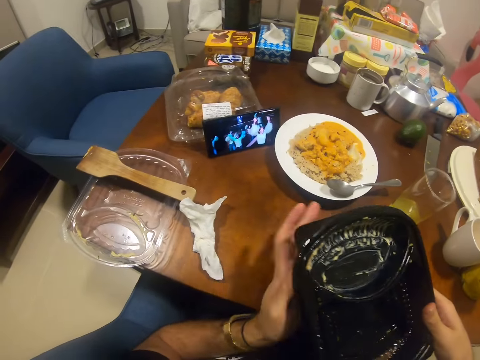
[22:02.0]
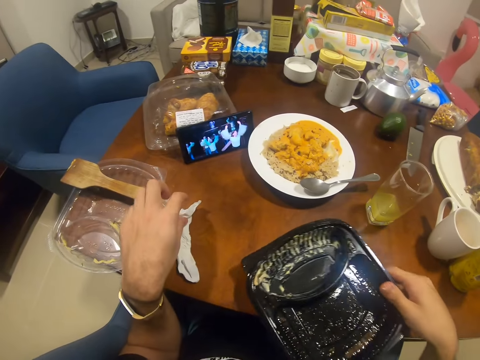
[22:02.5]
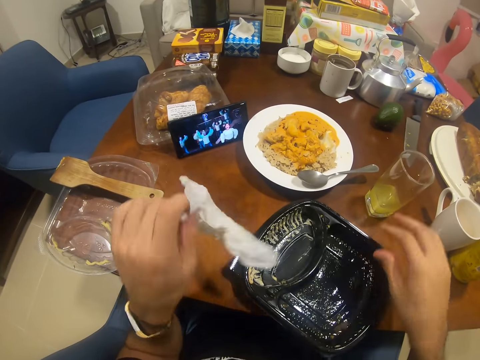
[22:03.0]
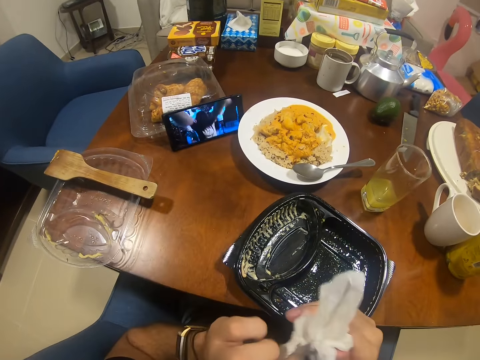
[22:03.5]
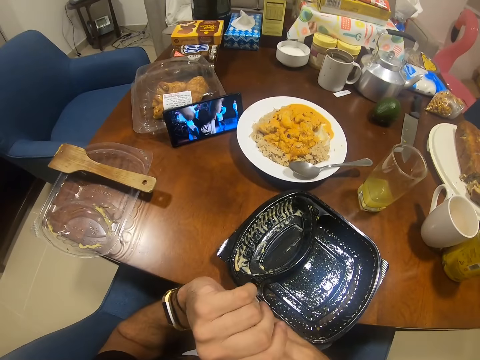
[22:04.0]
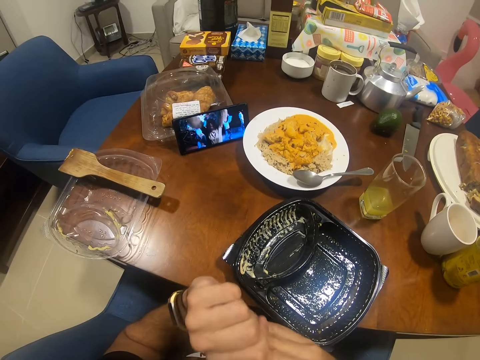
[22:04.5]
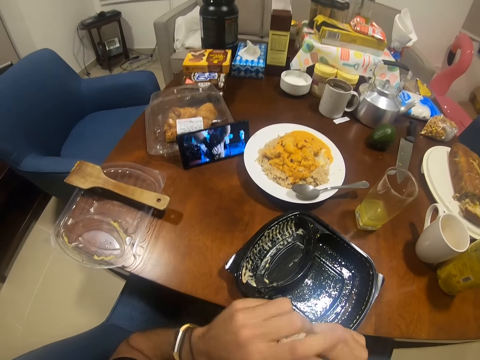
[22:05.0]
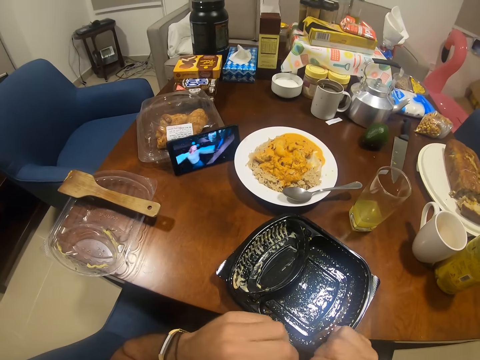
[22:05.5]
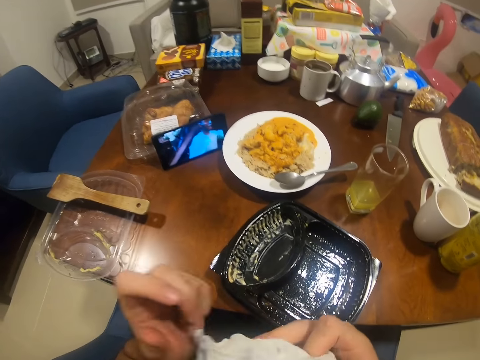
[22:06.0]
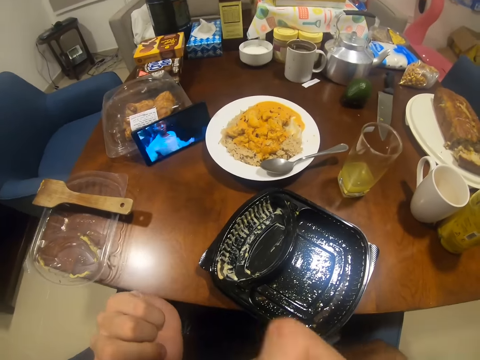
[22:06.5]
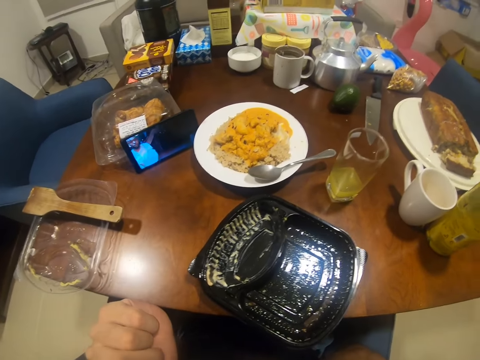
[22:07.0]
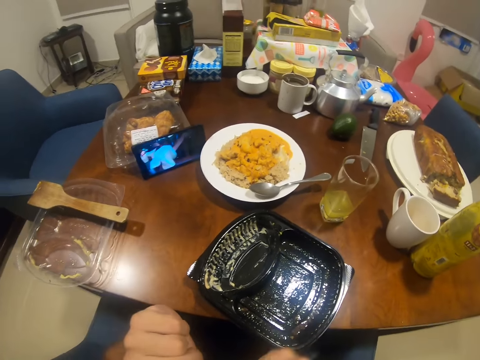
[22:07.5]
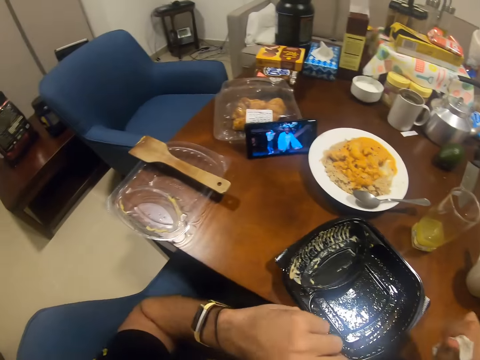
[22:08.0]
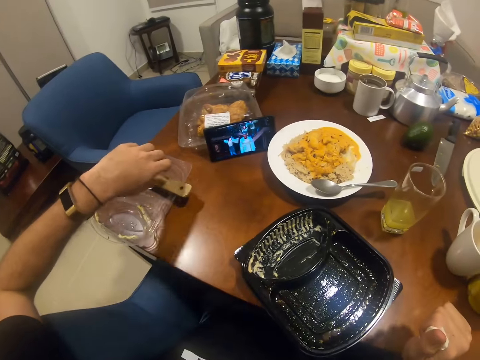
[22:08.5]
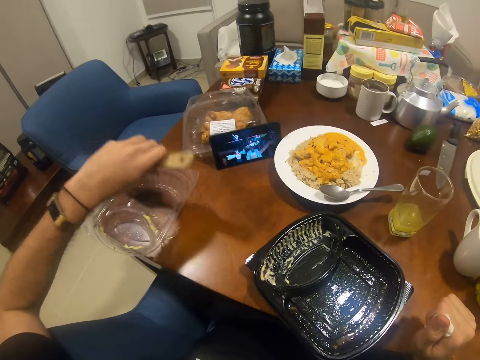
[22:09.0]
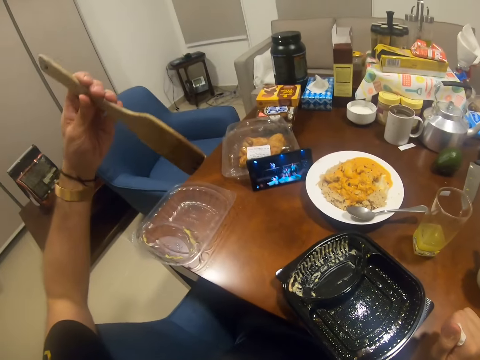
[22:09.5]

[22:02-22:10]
The camera wearer picks the tissue on the table with his left hand. He puts the plate on the table. He cleans both hands with the tissue. He watches the phone. He wipes his hands. He picks up the wooden spoon.

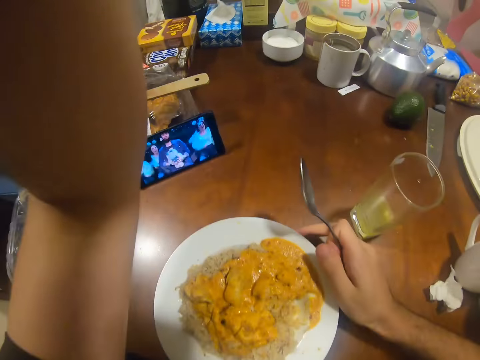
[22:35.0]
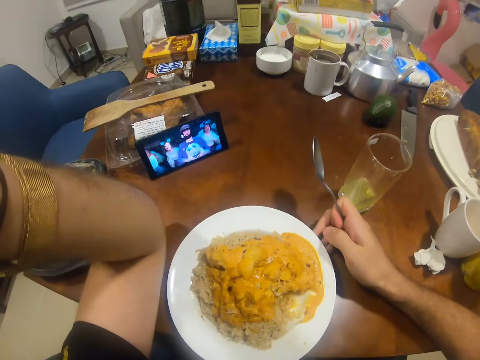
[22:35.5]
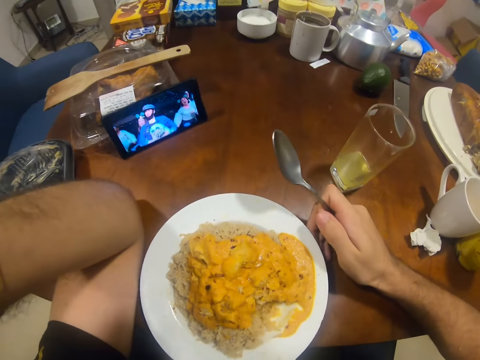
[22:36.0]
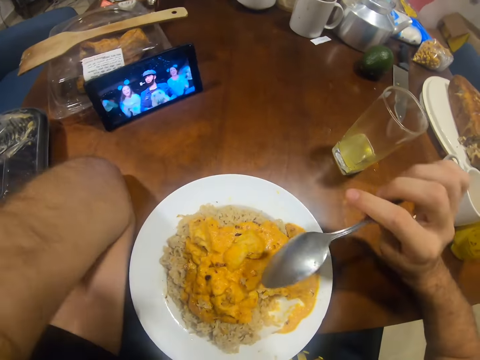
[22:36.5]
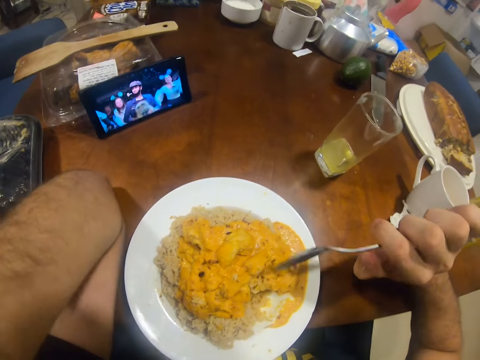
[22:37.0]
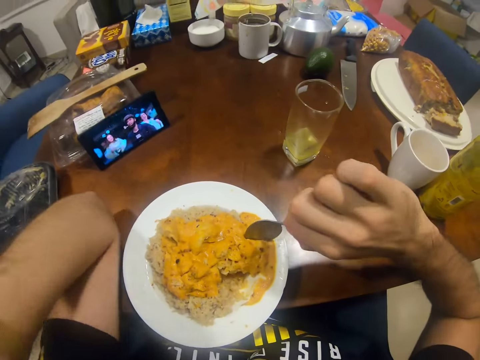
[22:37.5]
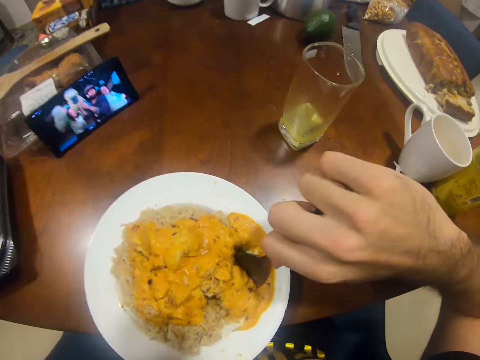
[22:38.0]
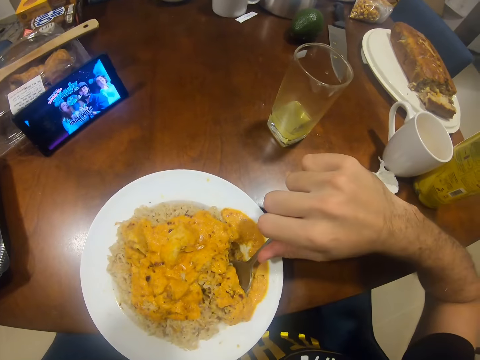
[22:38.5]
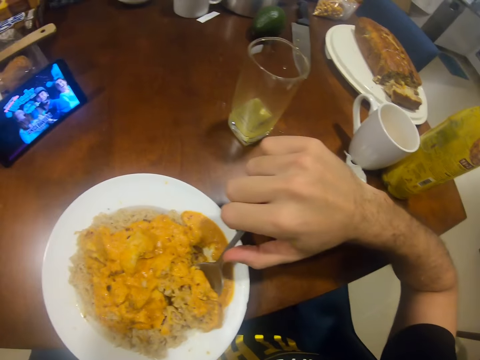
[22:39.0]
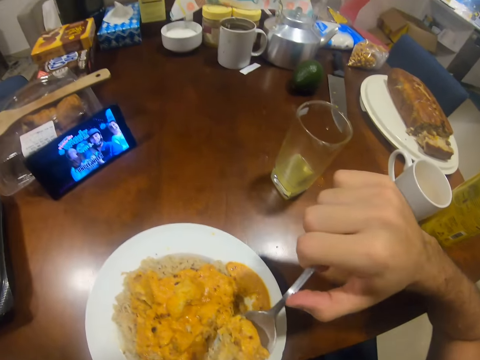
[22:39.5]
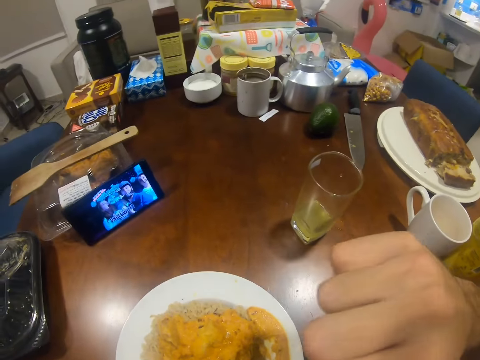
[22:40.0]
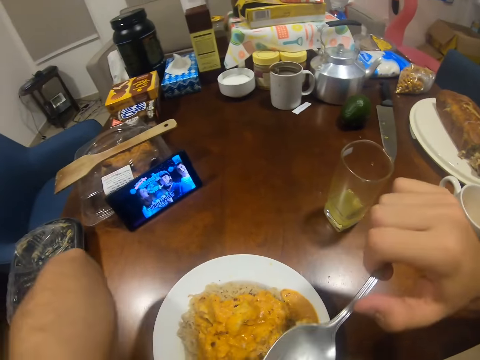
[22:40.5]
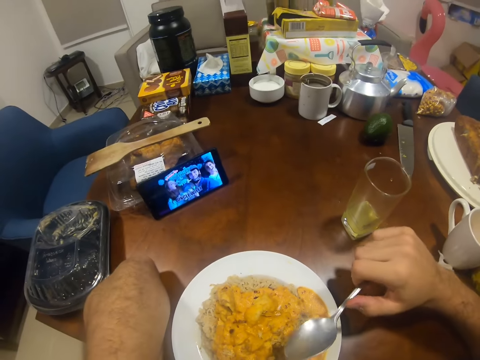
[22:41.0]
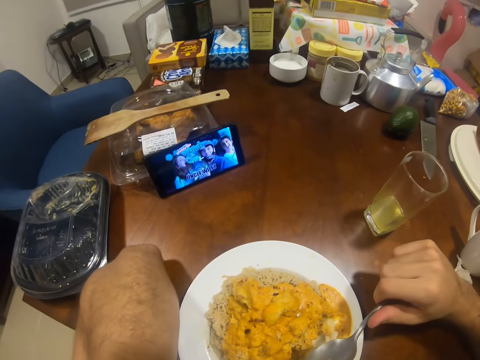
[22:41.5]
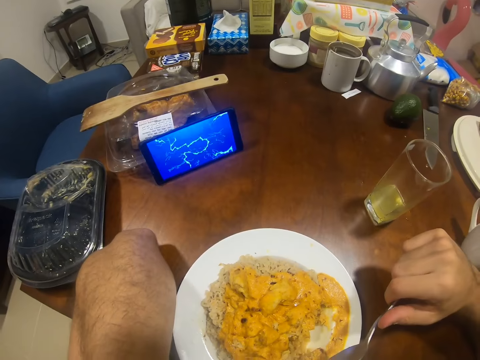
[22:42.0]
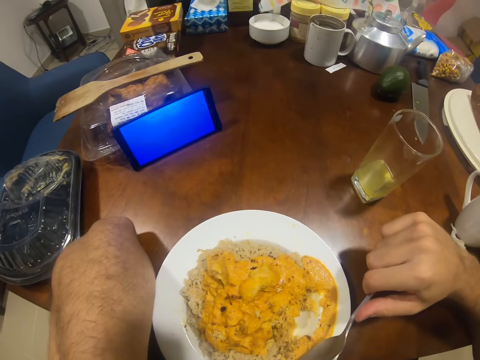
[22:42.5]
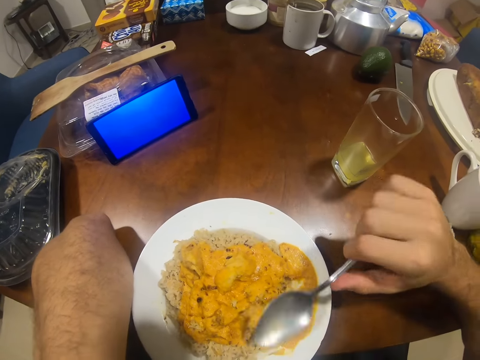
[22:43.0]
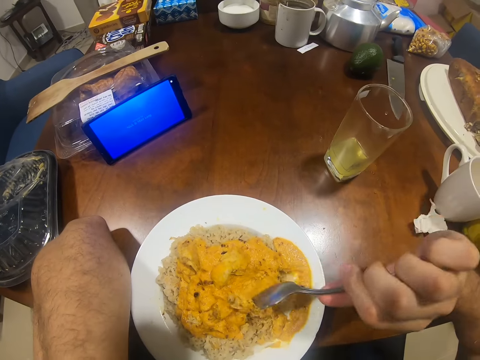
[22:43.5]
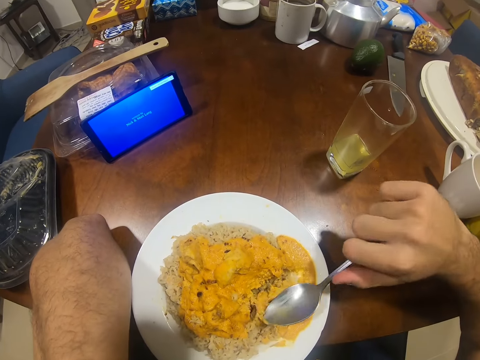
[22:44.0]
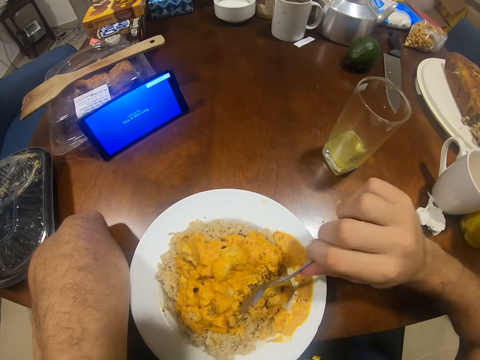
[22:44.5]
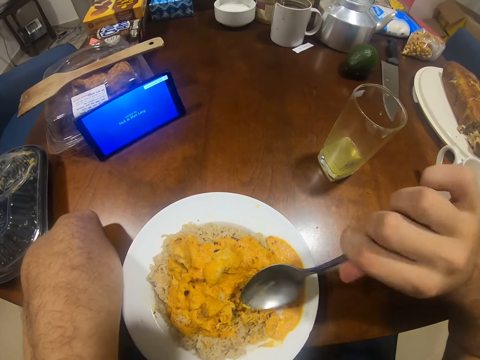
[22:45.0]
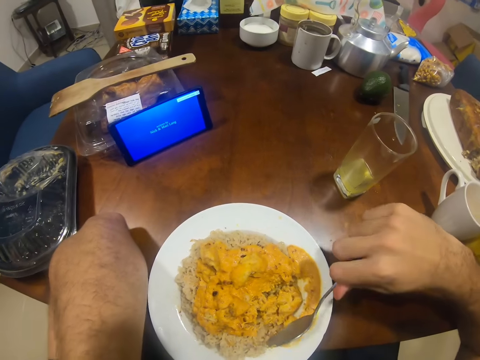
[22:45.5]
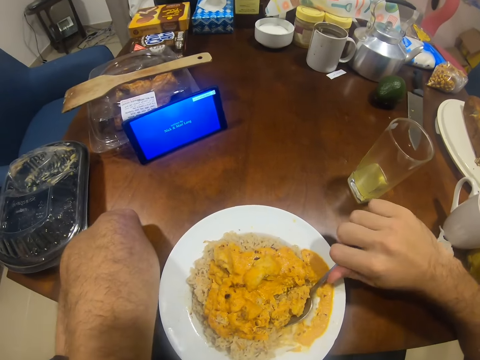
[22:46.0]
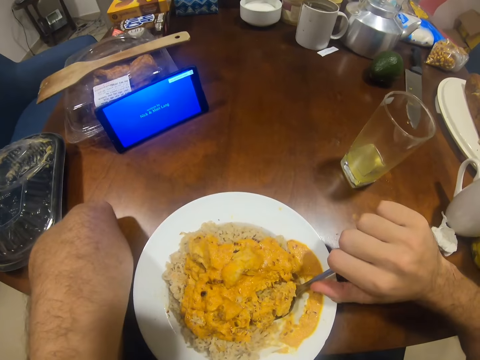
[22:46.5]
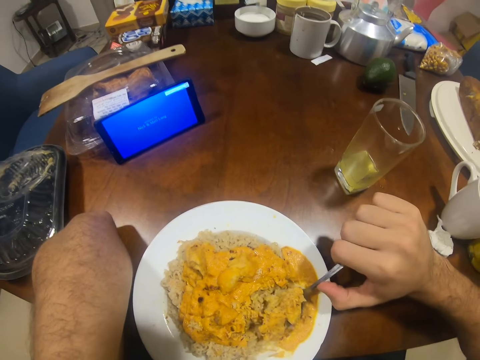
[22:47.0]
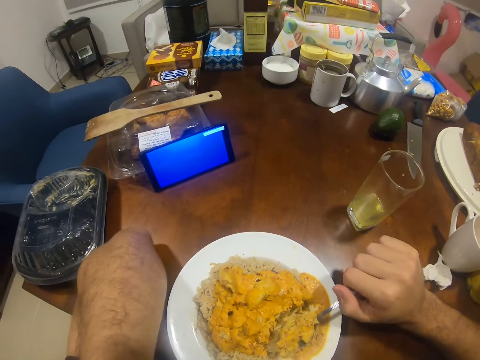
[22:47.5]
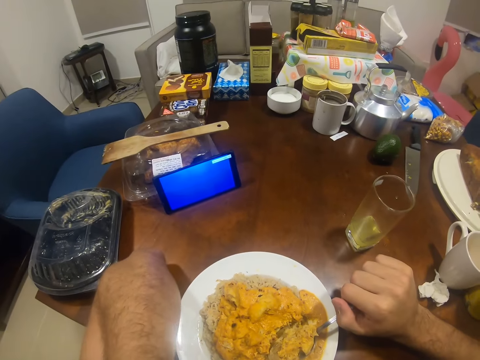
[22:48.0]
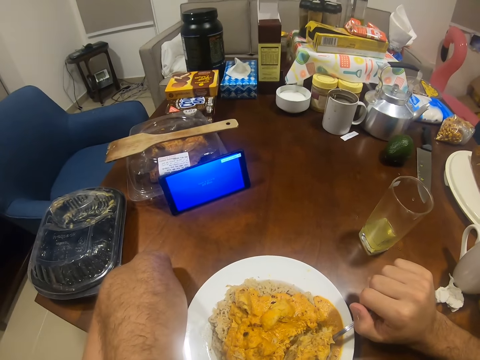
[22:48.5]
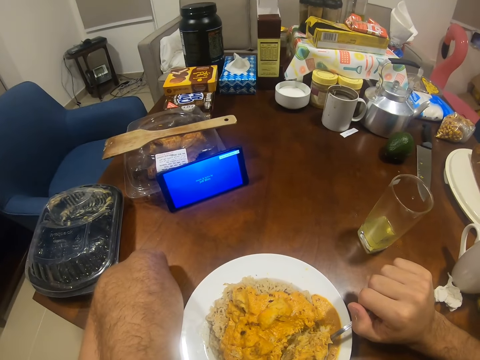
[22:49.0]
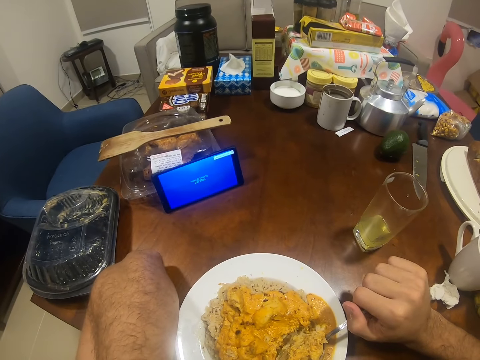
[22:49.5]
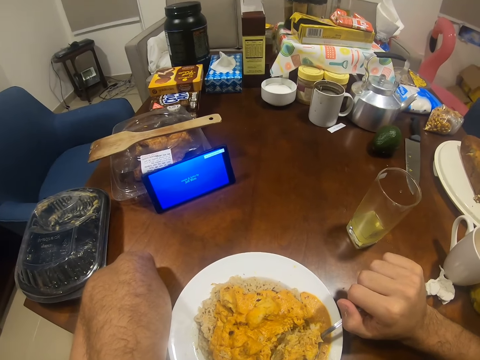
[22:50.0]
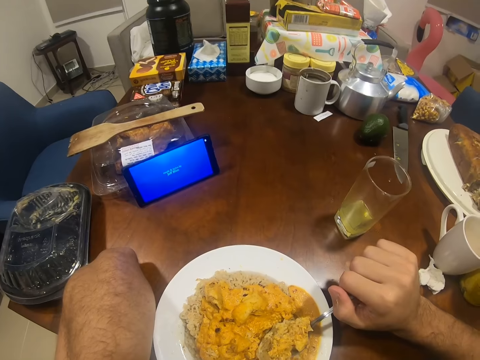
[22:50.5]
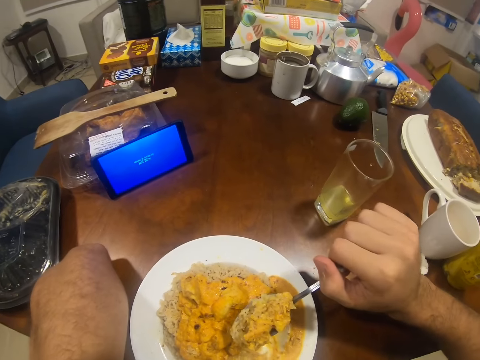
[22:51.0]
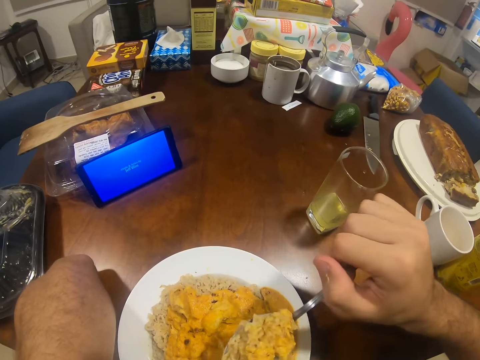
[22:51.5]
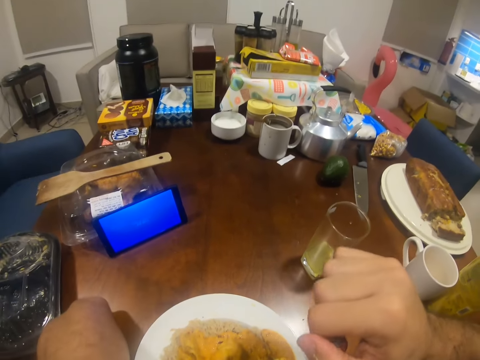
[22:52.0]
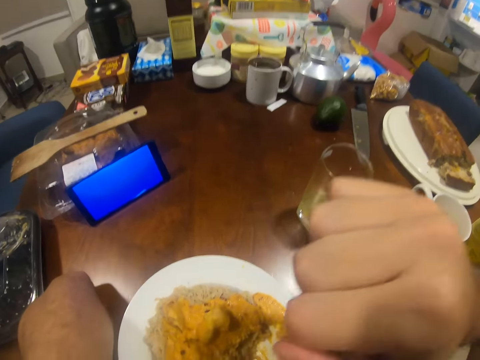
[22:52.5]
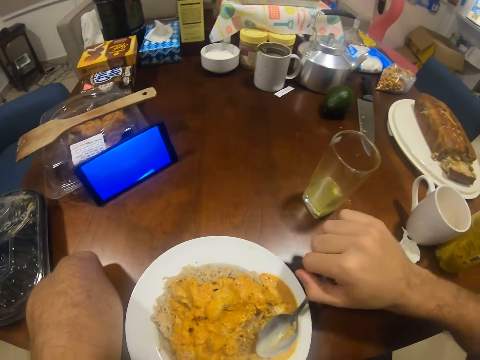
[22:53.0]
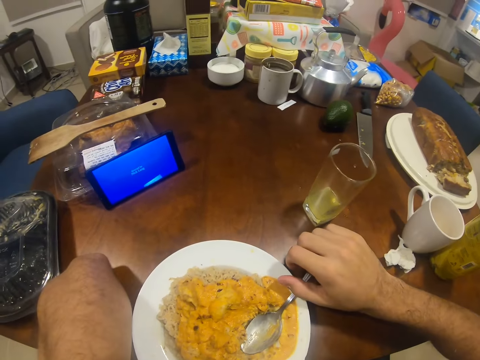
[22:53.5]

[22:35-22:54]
The camera wearer watches the video on the phone. He eats rice from the plate with a spoon in his right hand. He scoops food with the spoon. He watches the video on the phone. He scoops food with the spoon. He watches the video on the phone. He eats food.
